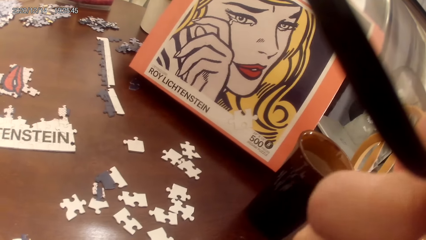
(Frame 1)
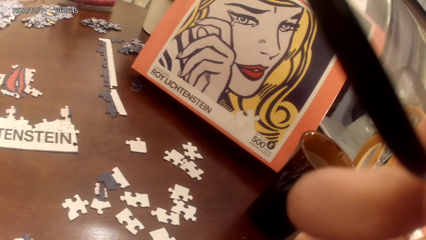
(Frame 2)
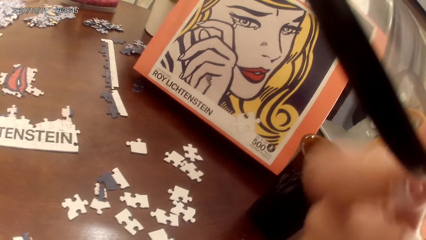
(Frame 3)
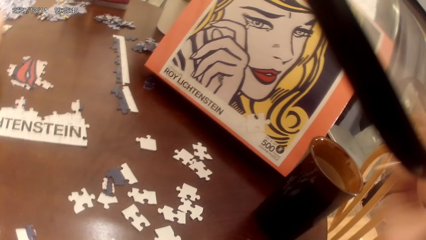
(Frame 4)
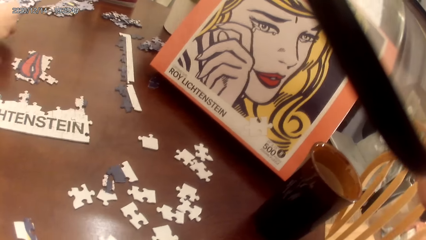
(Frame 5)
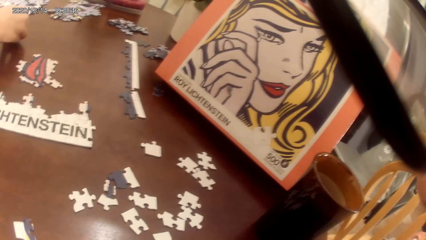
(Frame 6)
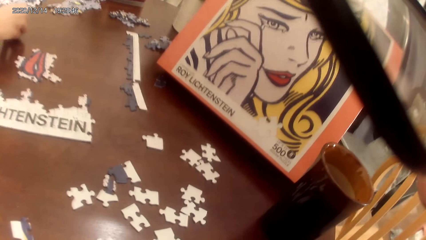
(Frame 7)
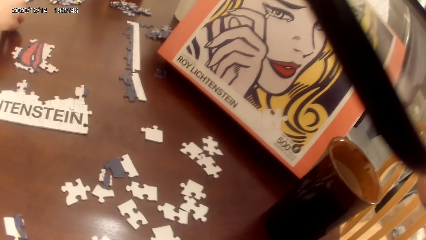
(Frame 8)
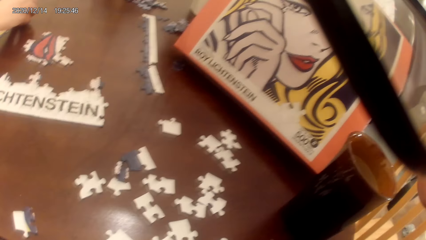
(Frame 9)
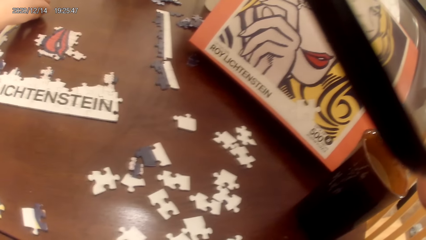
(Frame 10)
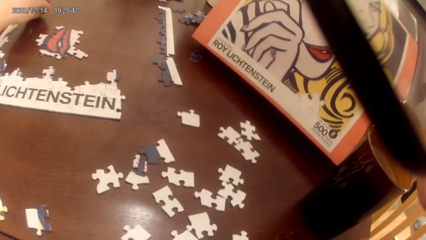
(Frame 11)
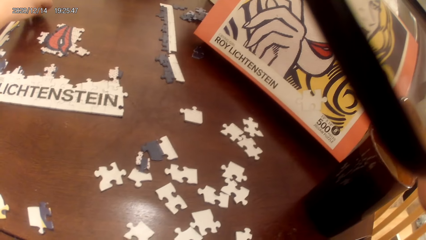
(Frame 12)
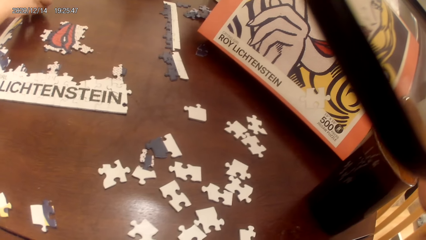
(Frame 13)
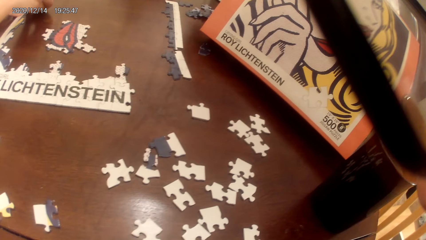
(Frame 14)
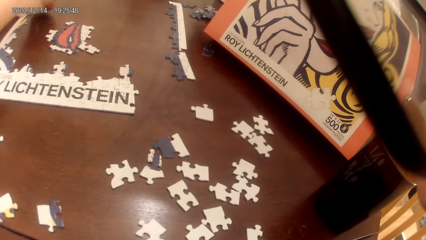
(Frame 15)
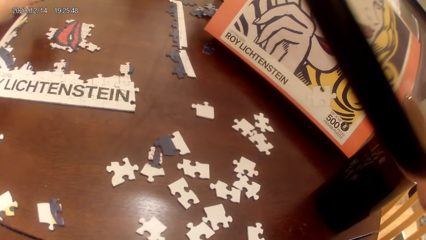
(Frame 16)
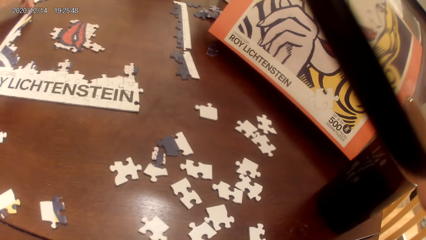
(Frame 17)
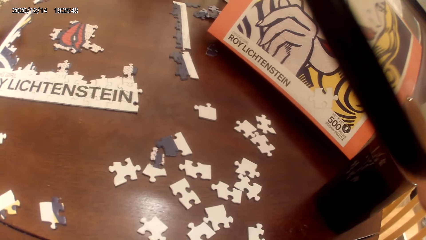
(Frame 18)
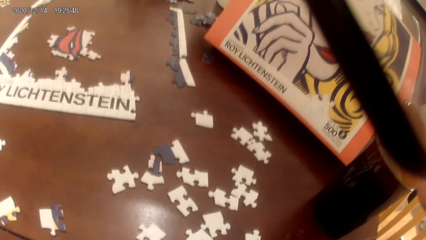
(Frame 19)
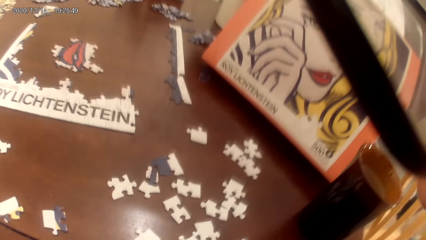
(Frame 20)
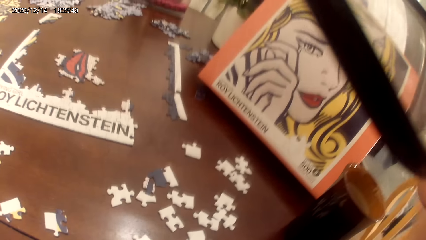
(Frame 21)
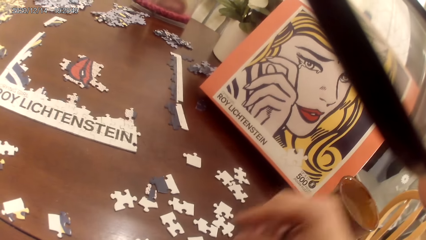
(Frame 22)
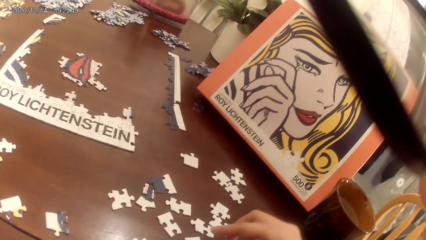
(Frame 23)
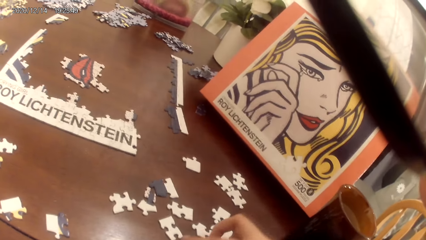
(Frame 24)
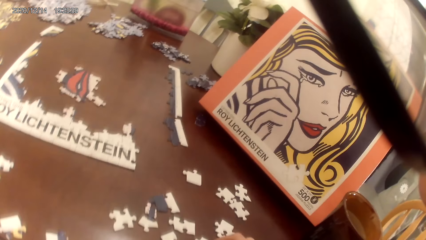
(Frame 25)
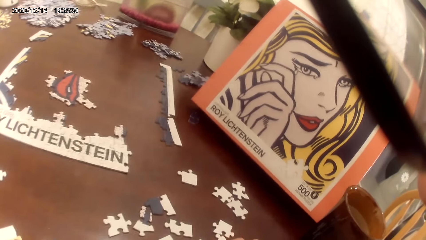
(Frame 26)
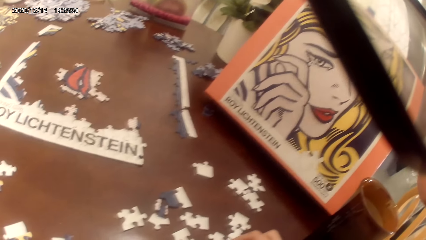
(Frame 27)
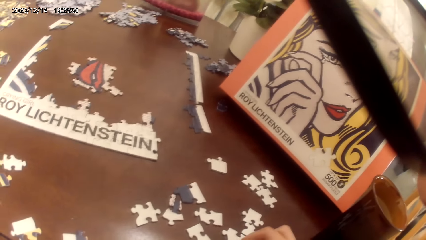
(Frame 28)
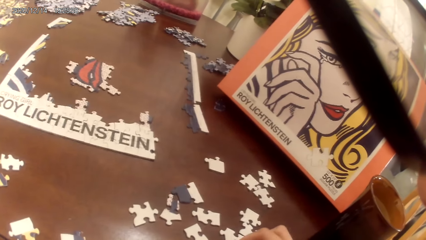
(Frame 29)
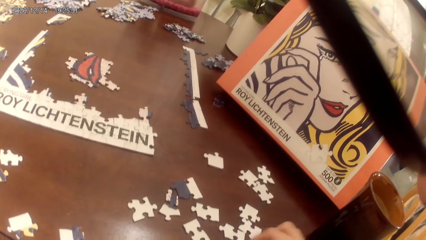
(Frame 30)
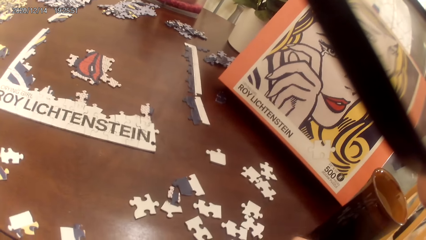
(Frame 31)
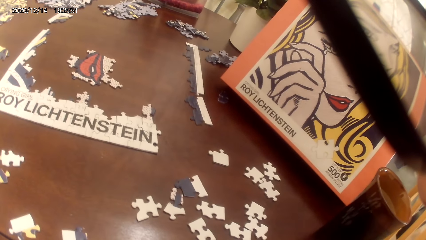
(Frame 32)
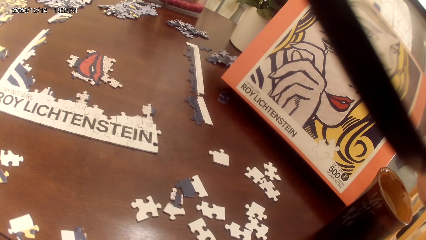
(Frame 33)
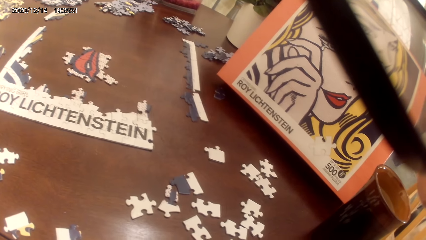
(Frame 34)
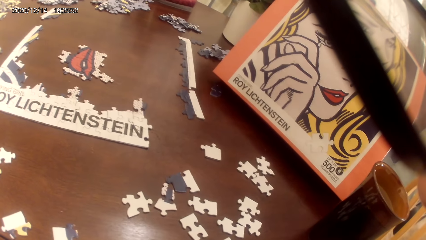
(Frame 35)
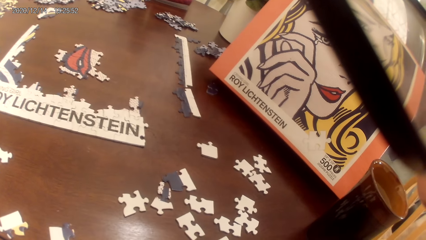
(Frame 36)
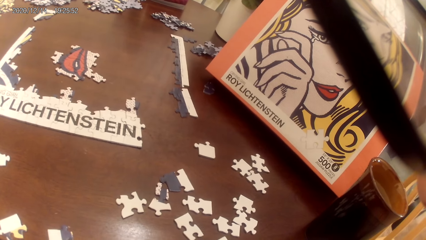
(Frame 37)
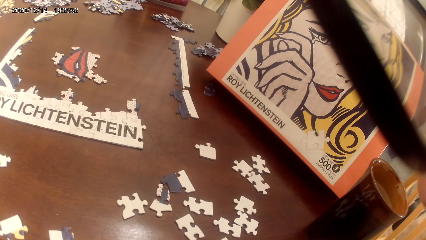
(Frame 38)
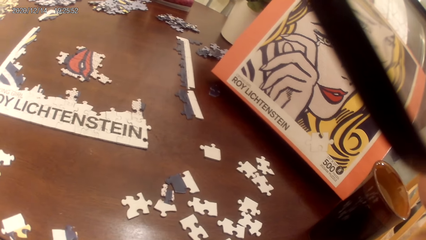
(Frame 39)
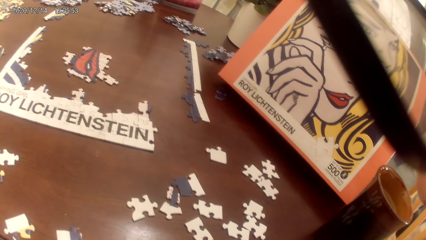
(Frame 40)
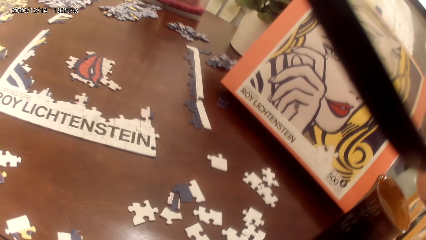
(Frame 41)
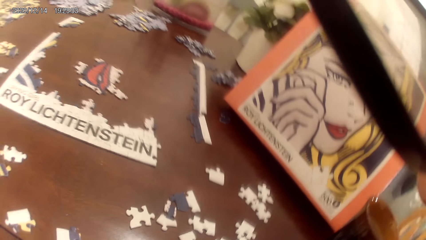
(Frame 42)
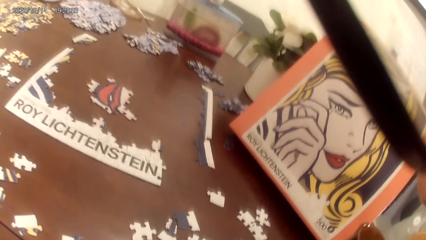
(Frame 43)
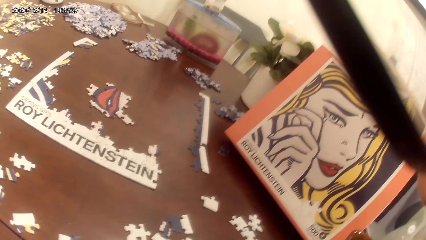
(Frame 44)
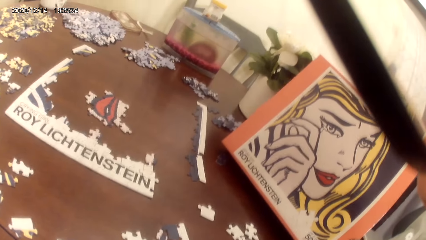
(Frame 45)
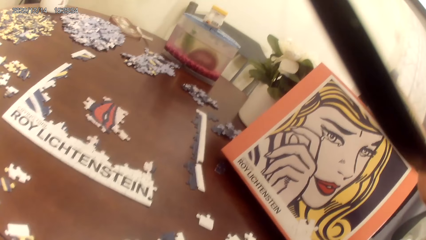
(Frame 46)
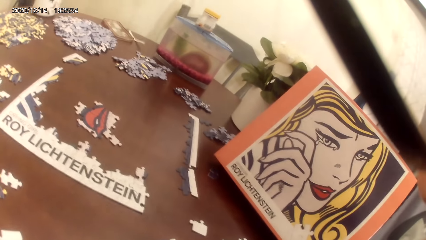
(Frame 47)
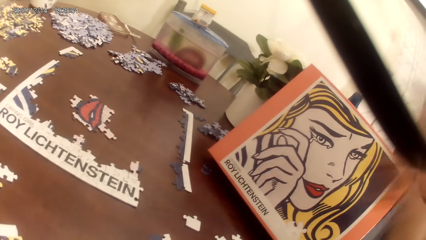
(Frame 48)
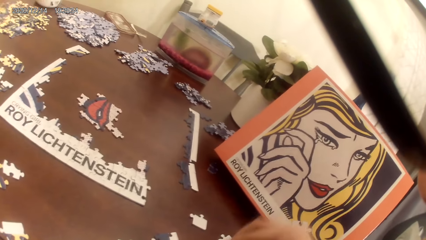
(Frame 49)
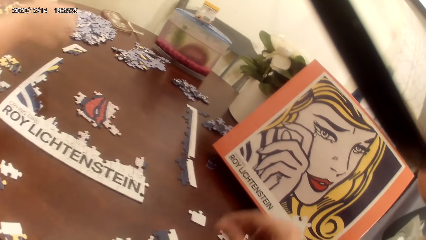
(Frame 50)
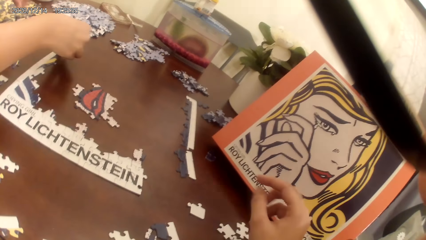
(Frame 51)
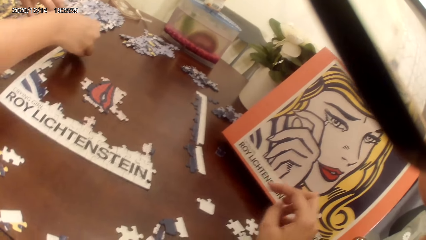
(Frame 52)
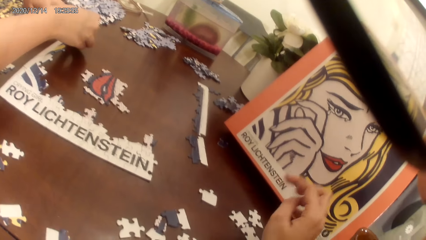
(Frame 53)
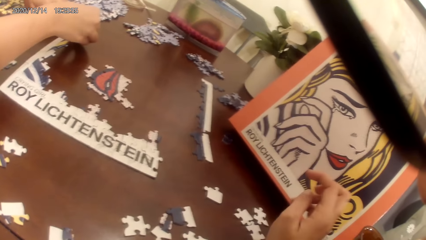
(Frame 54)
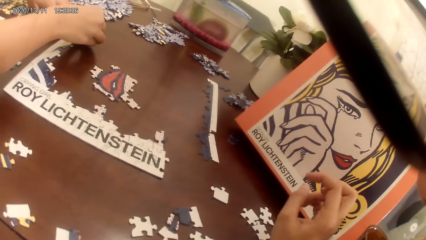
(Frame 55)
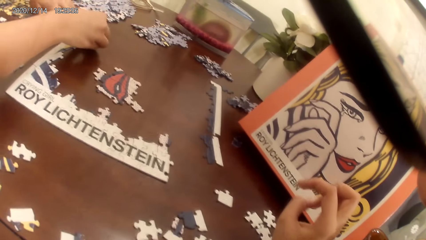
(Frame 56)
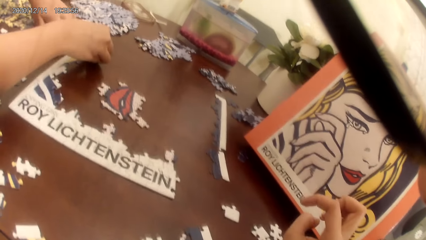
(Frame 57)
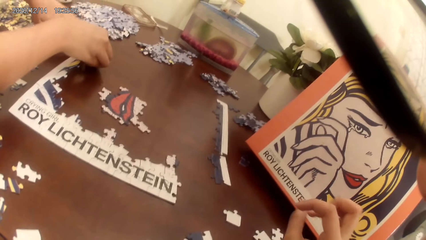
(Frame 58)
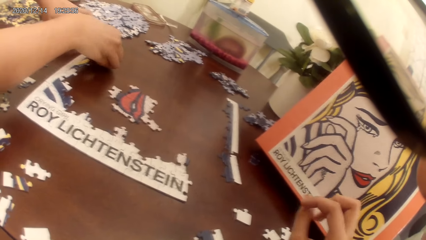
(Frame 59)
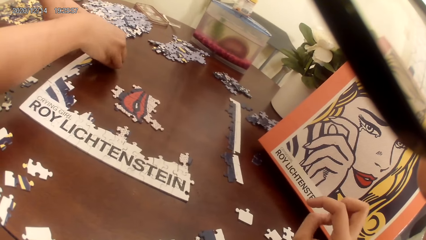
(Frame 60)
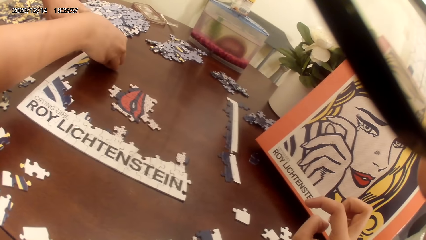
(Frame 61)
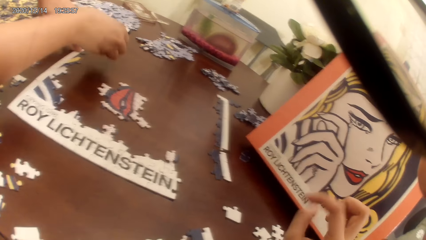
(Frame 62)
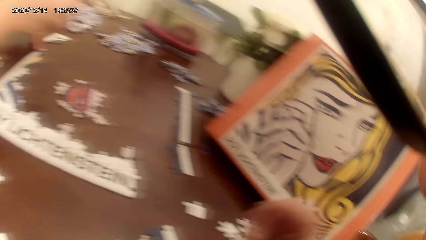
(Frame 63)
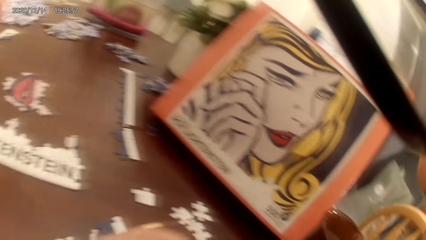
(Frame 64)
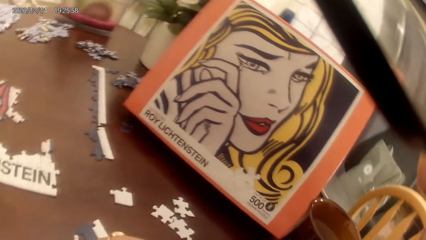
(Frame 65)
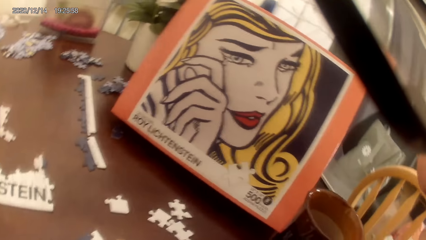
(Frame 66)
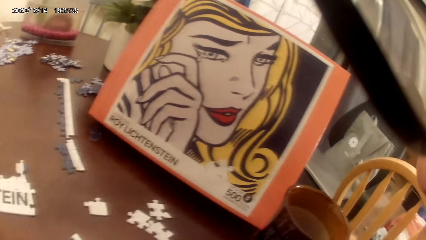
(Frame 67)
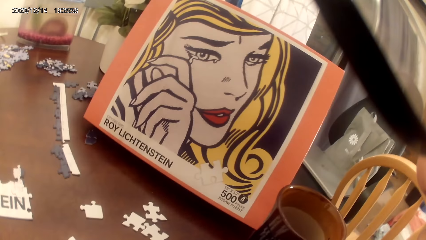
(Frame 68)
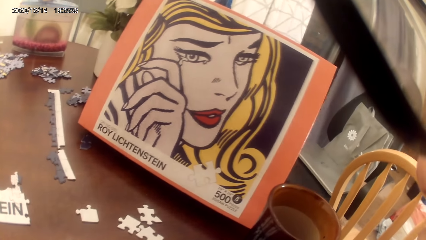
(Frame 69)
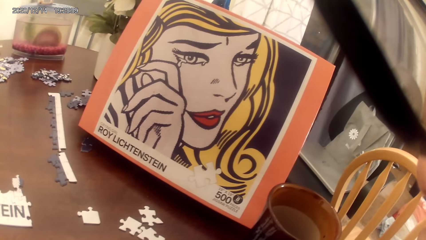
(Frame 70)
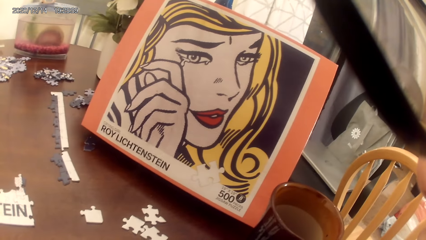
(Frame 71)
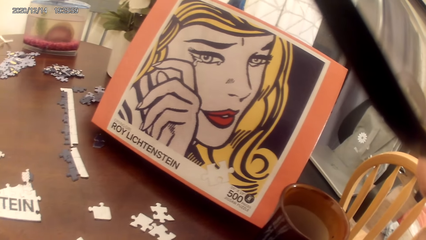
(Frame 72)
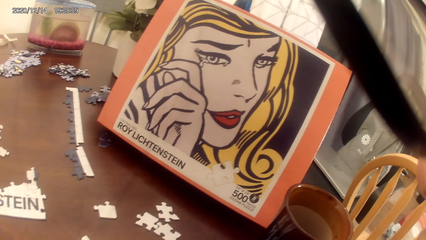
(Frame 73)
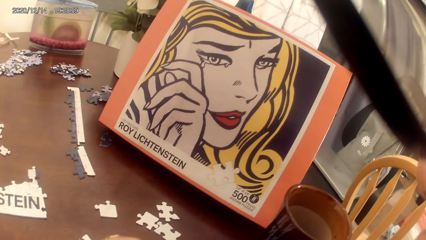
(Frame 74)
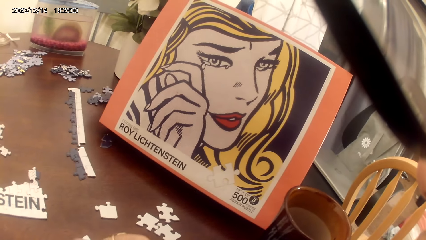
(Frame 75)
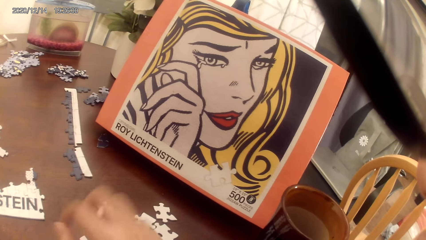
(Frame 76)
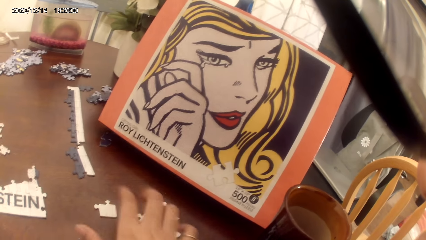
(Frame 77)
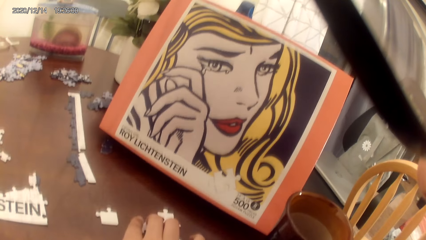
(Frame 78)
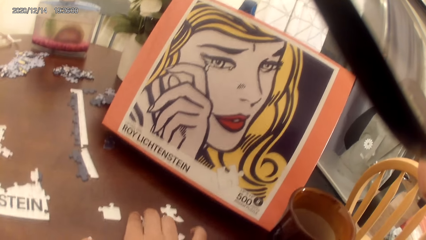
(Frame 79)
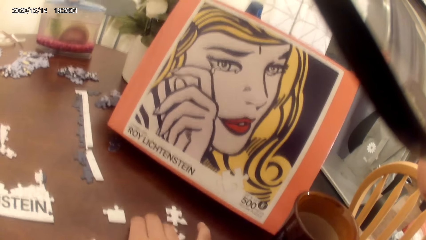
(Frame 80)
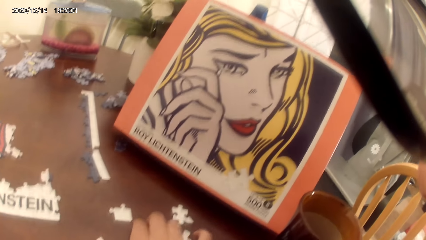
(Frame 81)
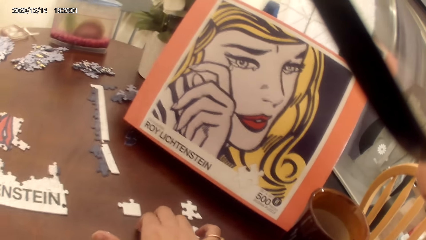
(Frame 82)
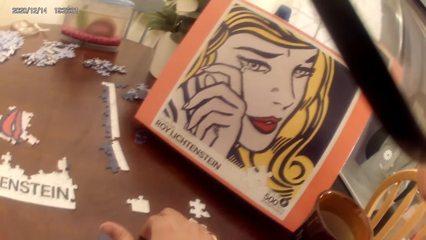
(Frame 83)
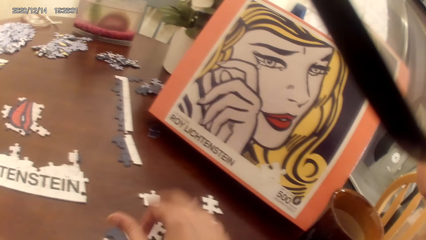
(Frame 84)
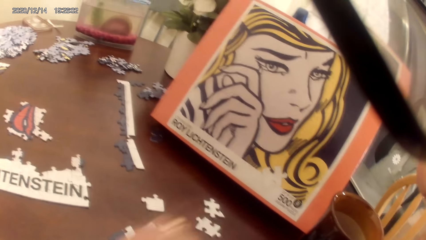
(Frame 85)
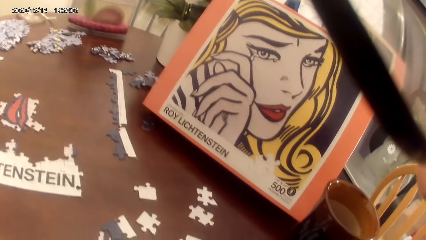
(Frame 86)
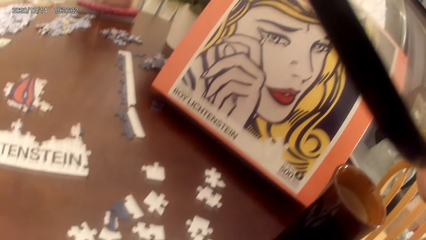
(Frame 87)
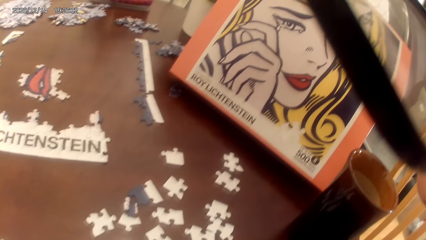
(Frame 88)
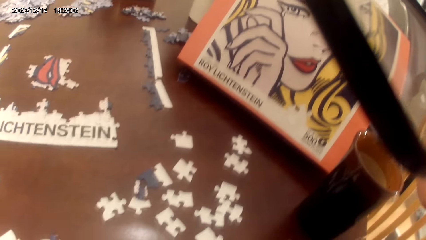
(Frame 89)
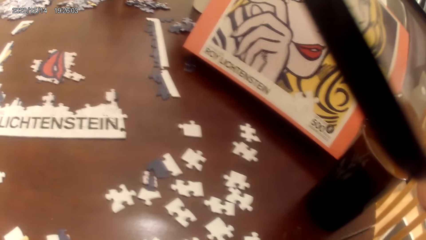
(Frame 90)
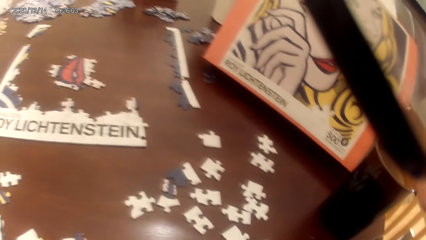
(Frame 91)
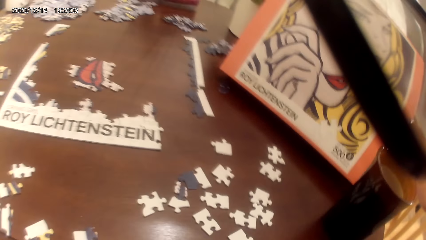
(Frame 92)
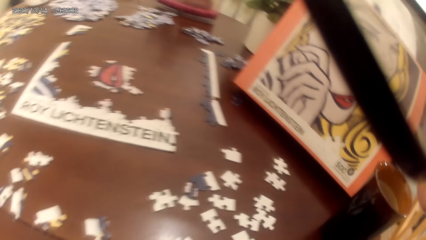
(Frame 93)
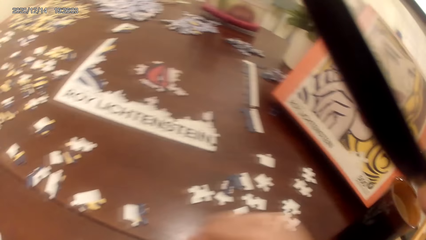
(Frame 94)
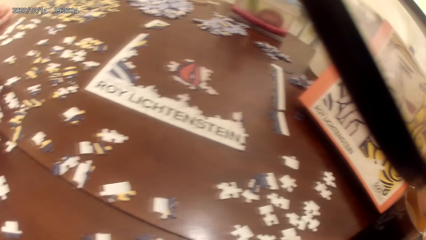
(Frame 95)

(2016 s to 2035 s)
The camera wearer touches the face. They hold the face. They look around. A person places a puzzle piece on the table. The person plays the puzzle game. The camera wearer adjusts the puzzle pieces. They look around. The person places the puzzle piece on the table. The camera wearer stares at the portrait. They play the puzzle game.
